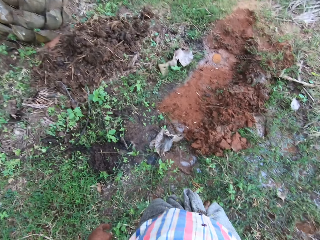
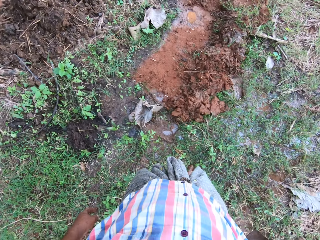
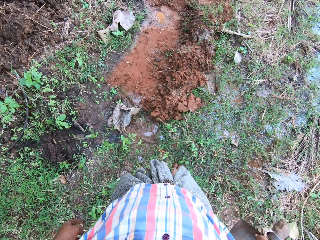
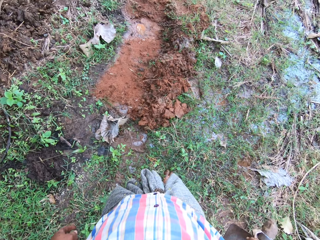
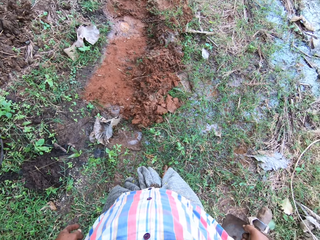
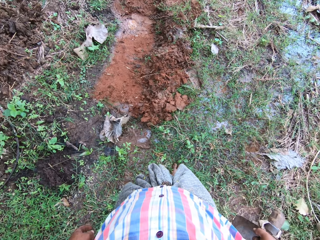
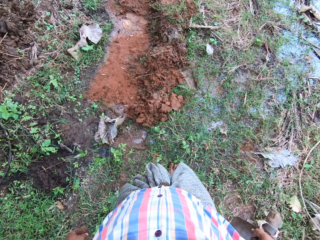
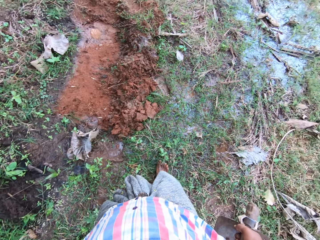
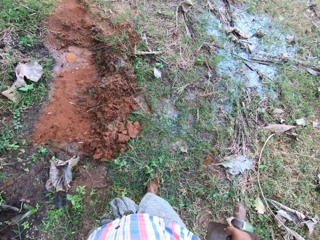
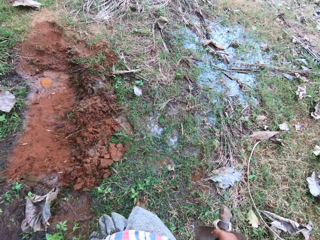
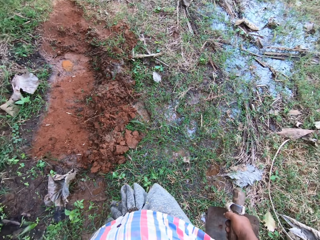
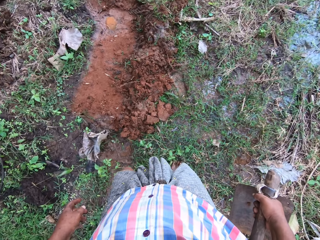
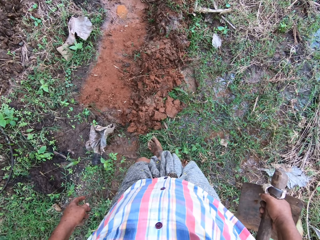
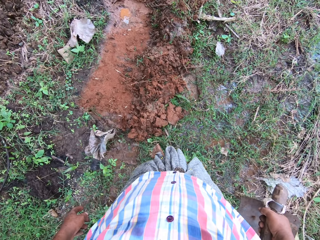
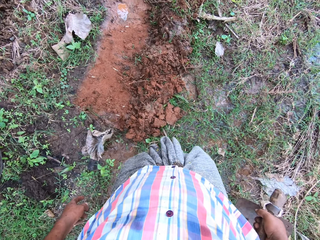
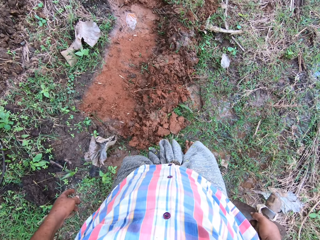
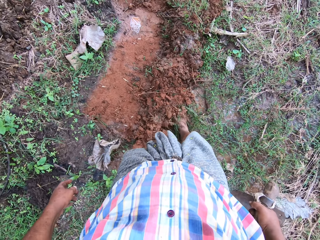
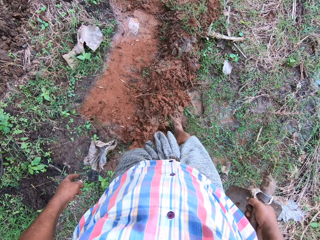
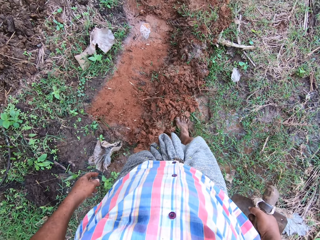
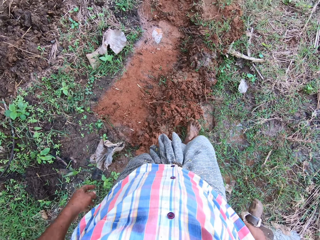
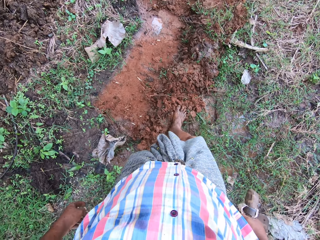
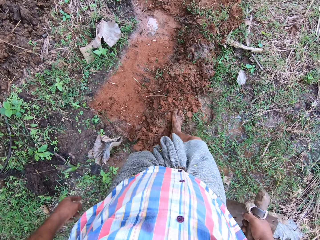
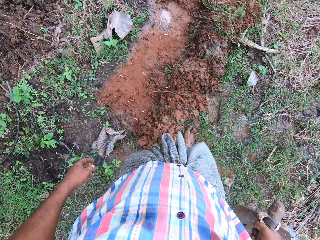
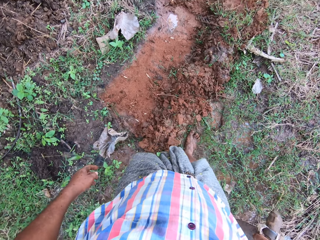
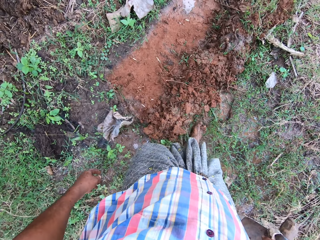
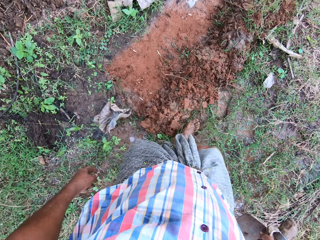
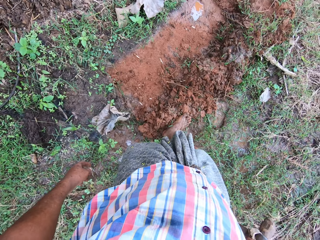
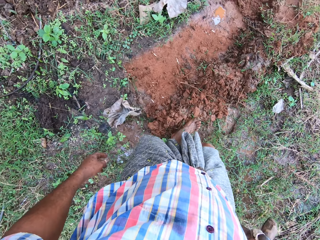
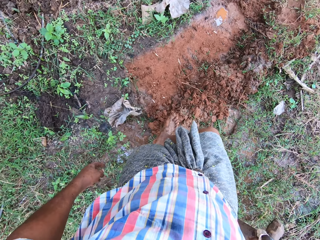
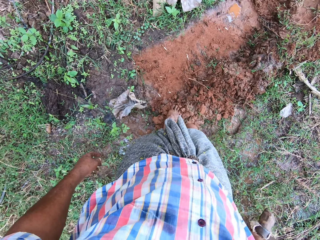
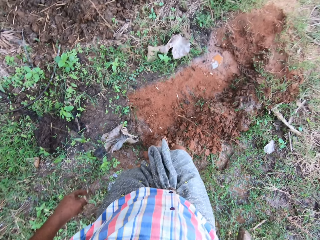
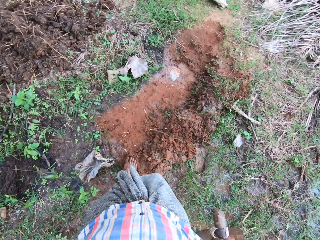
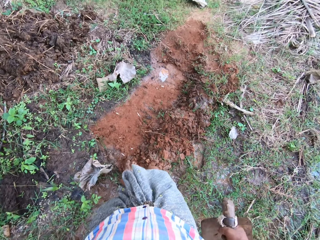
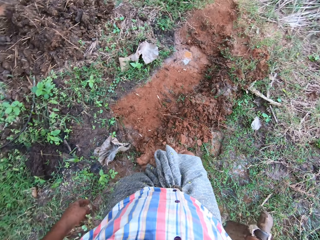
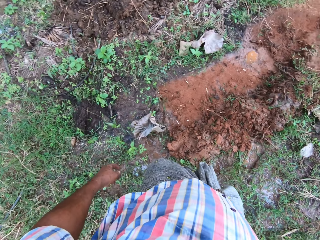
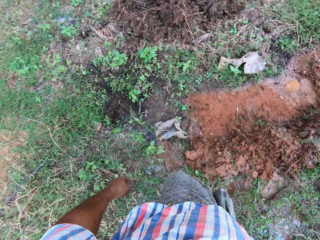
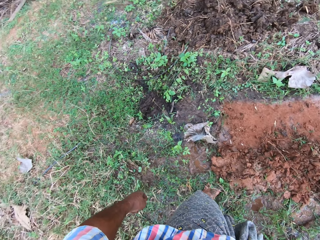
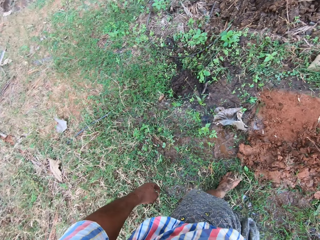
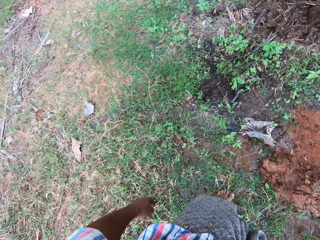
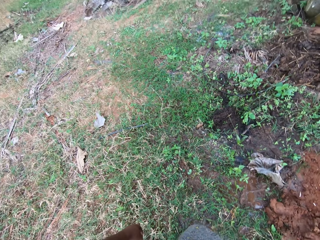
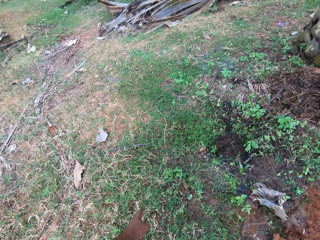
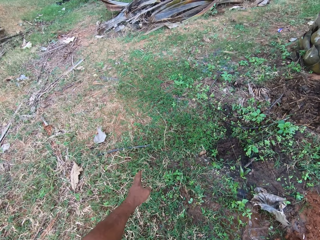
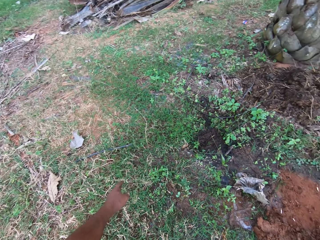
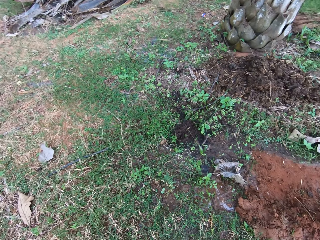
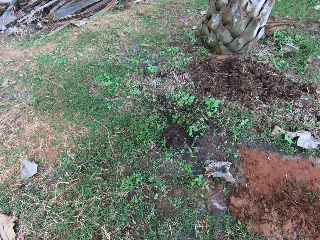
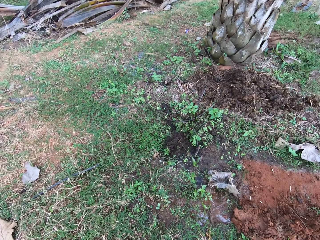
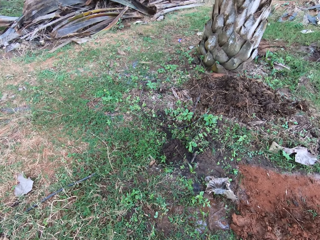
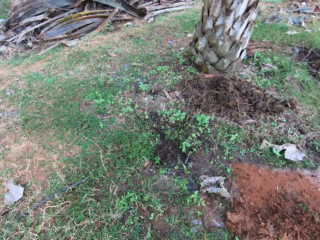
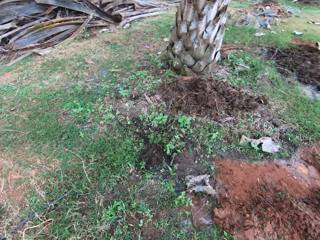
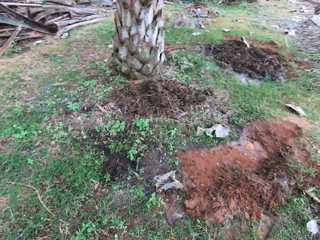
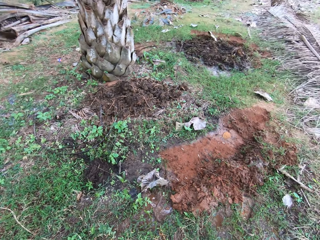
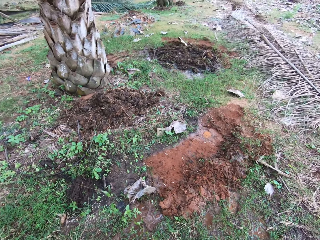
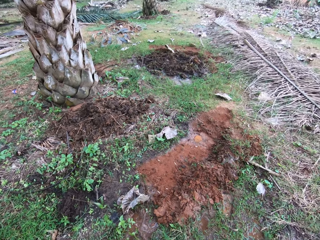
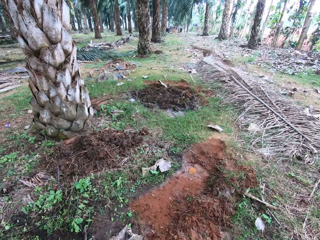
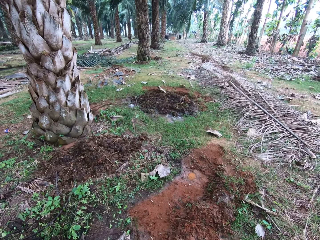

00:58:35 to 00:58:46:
The camera wearer kicks the soil with his leg. He marches on the sand. He removes dirt from the hoe.

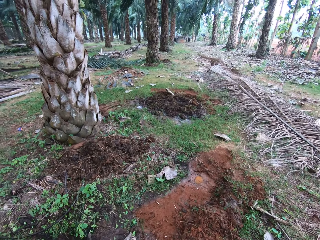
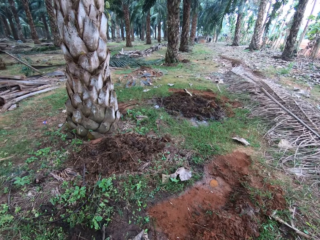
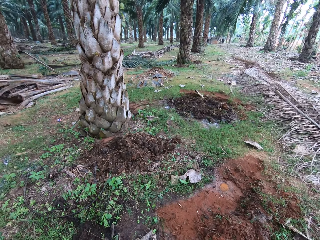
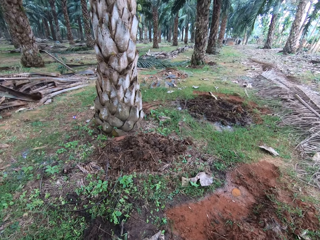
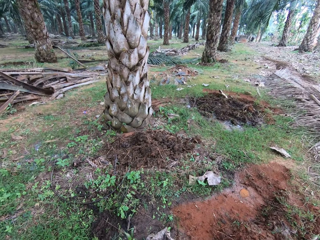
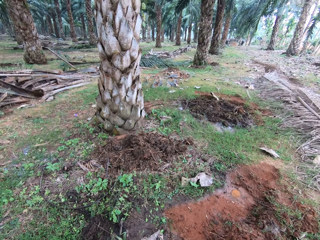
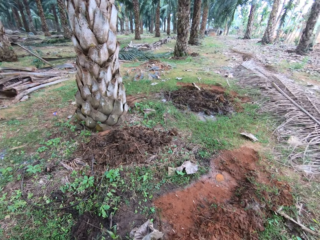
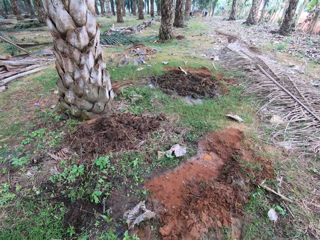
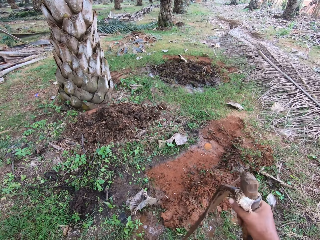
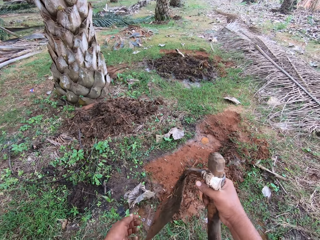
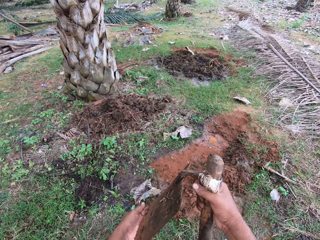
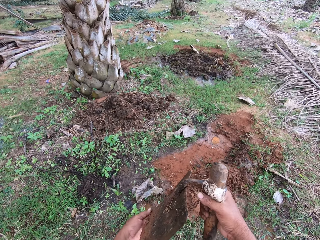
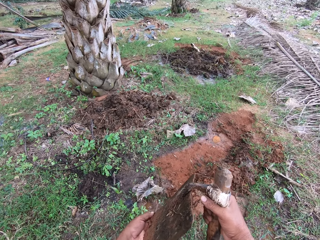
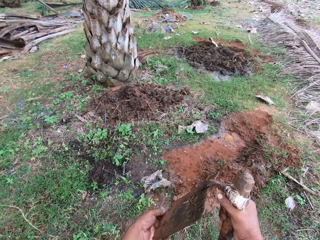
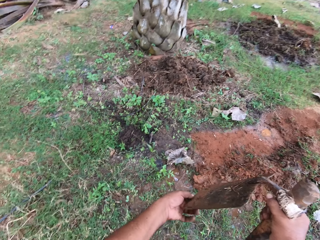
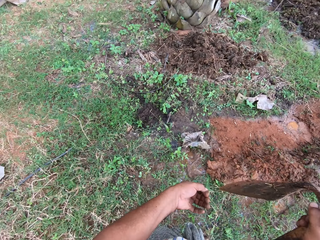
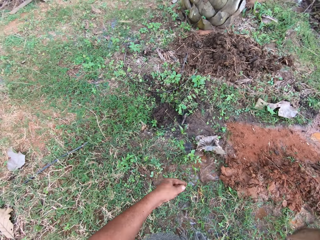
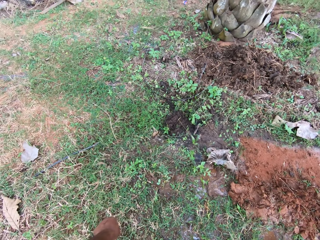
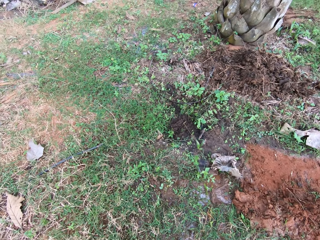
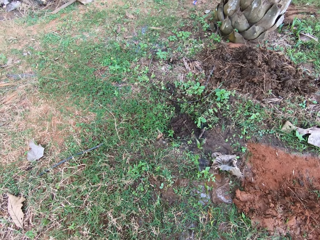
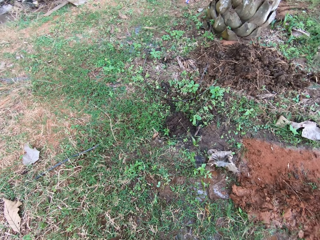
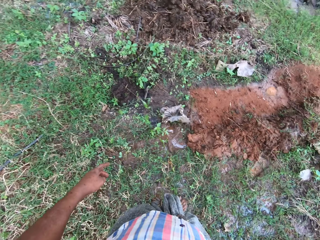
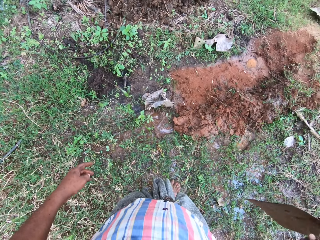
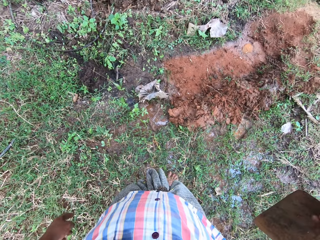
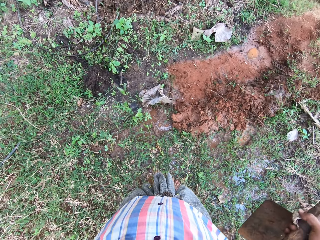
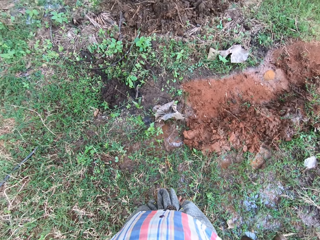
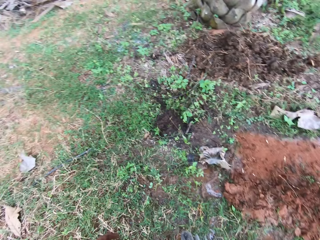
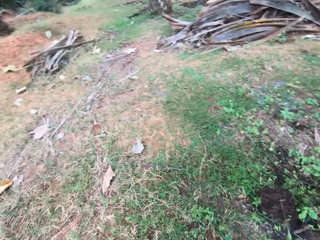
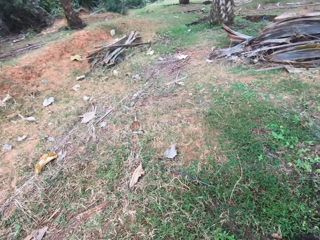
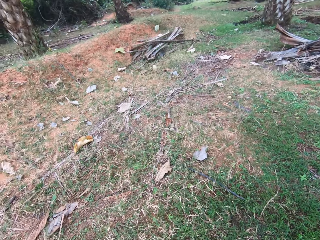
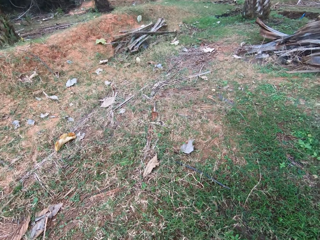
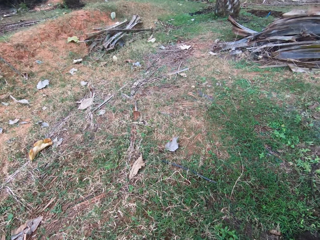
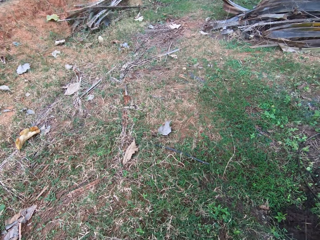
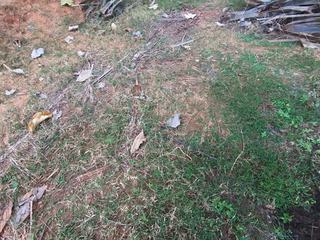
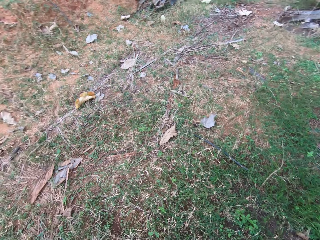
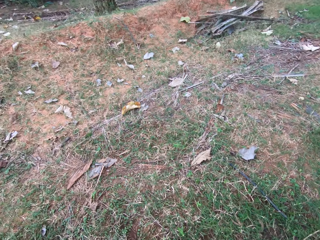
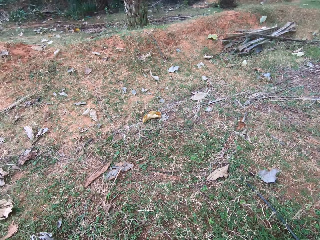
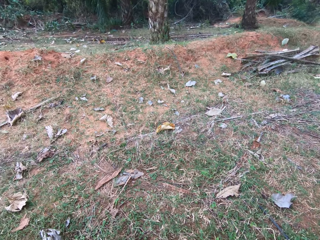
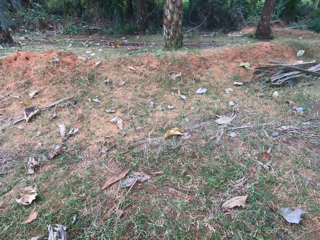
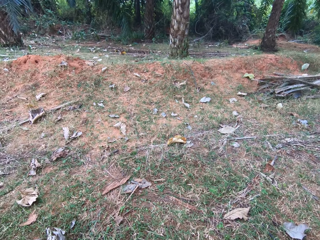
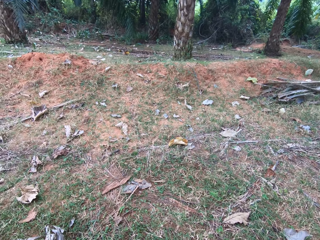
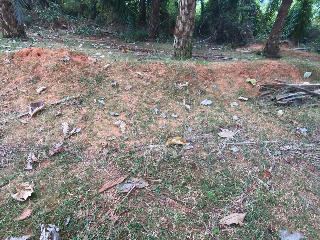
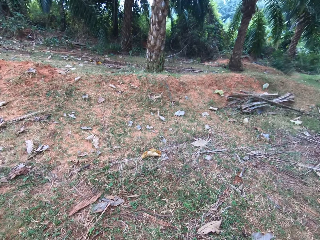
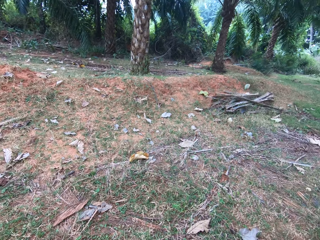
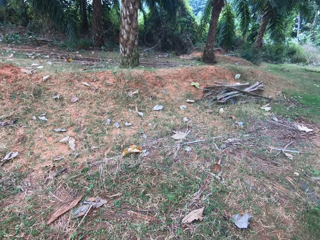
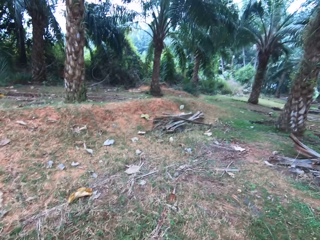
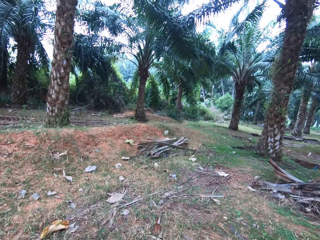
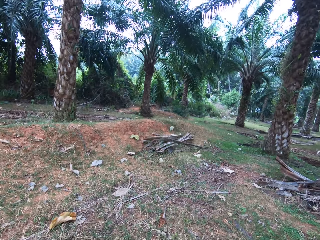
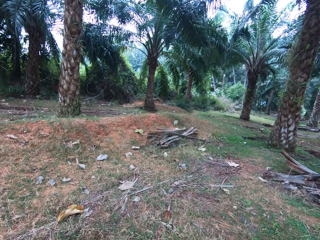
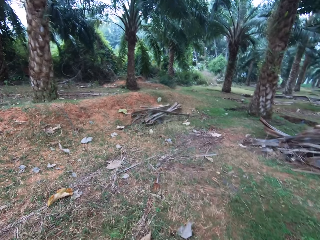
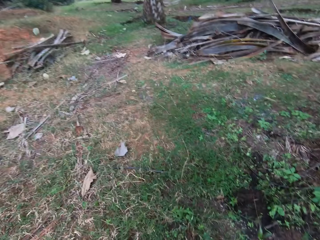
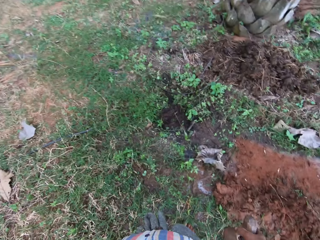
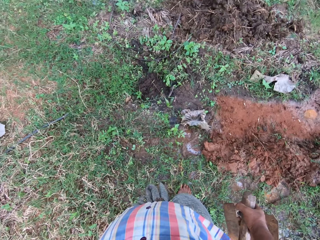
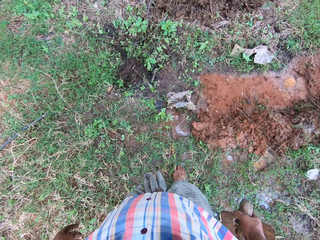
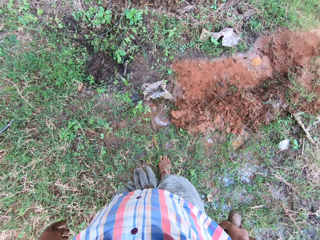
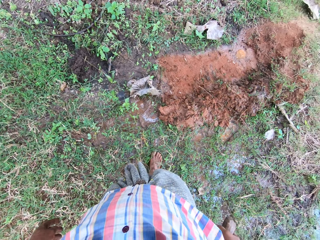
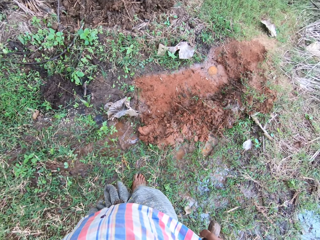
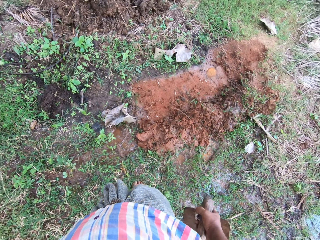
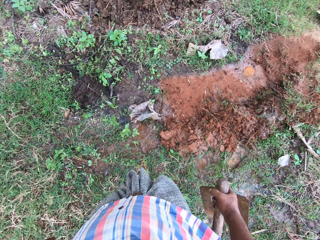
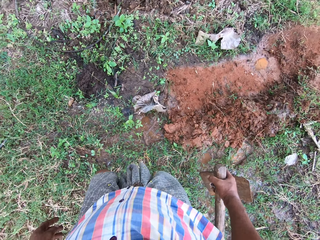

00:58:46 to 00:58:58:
The camera wearer removes soil from the garden hoe. They turn around the field.
